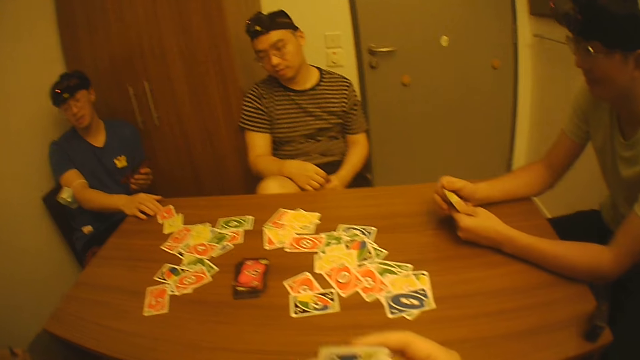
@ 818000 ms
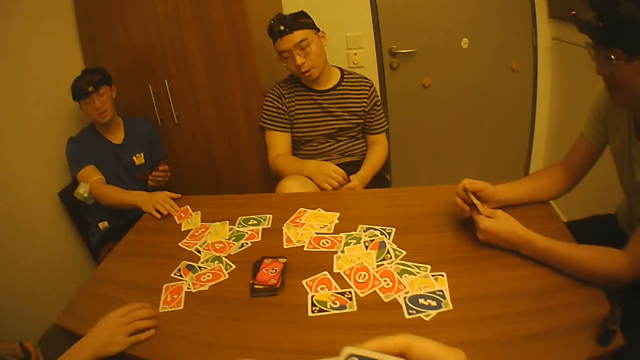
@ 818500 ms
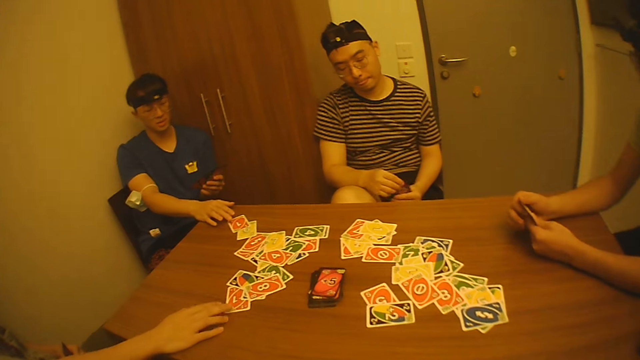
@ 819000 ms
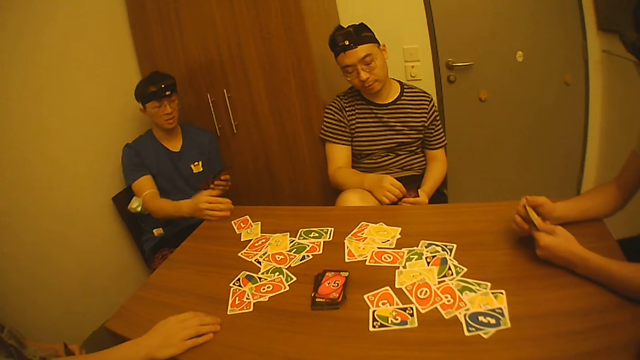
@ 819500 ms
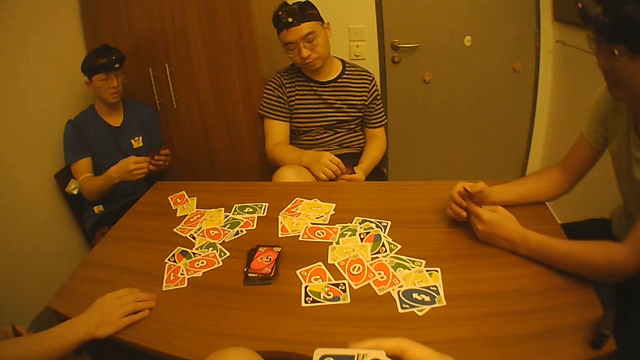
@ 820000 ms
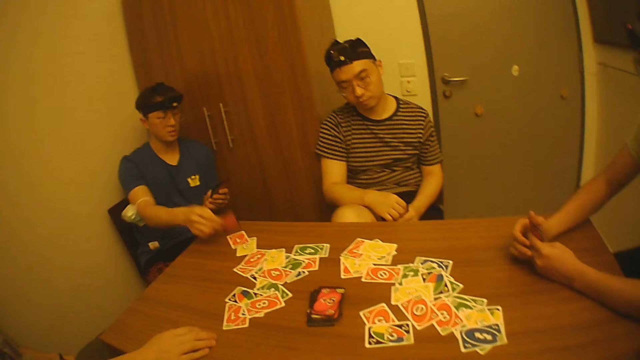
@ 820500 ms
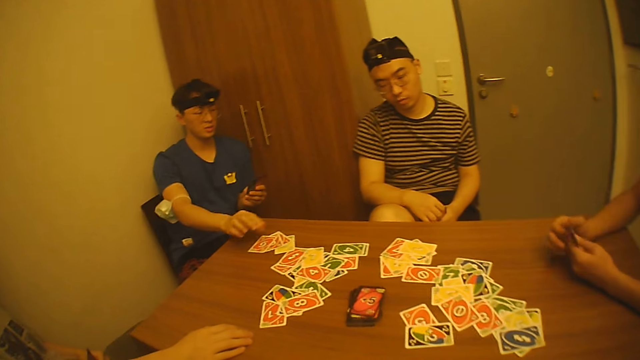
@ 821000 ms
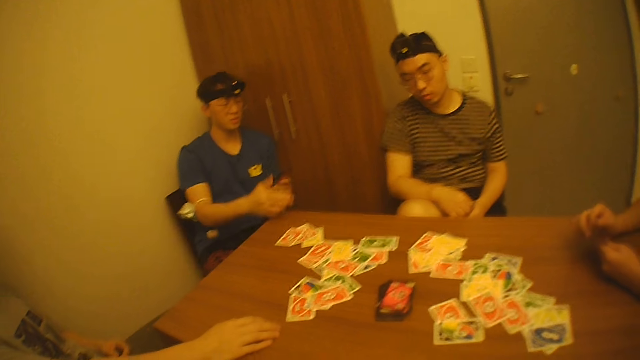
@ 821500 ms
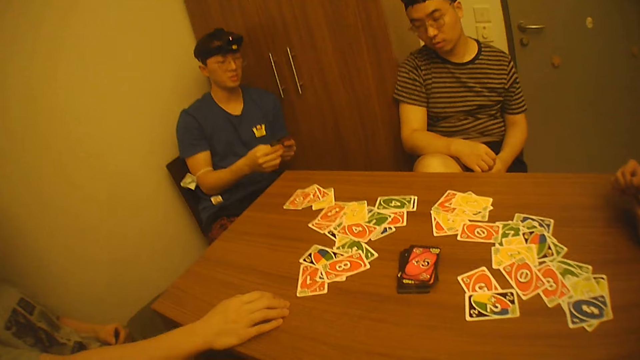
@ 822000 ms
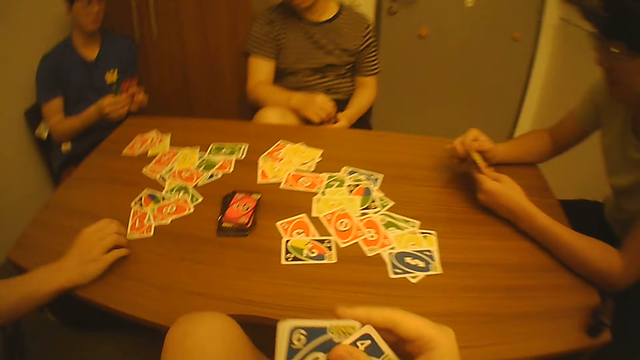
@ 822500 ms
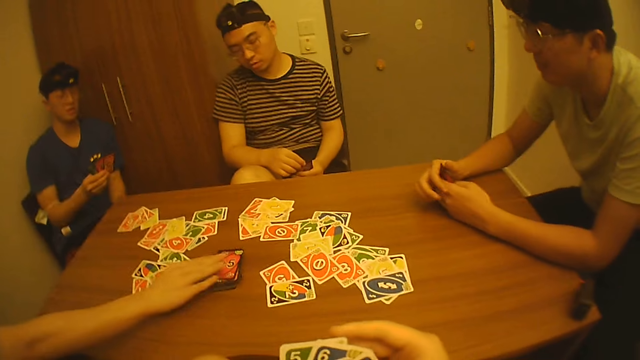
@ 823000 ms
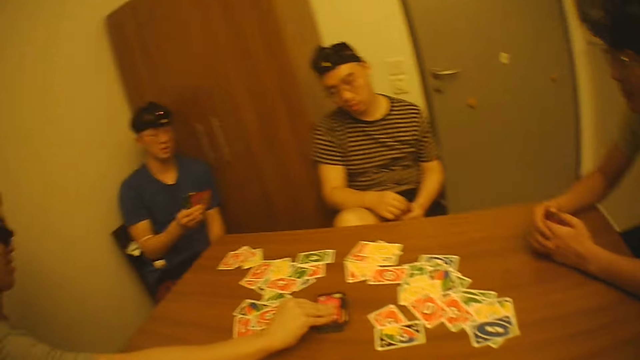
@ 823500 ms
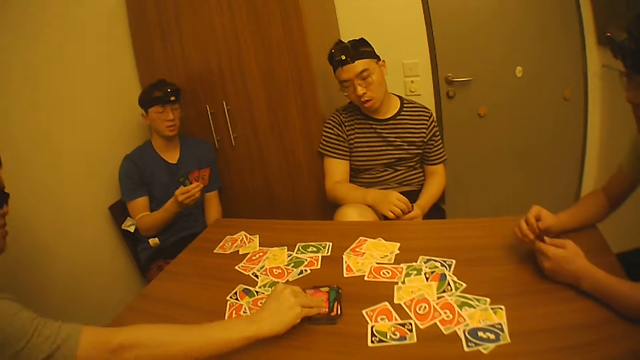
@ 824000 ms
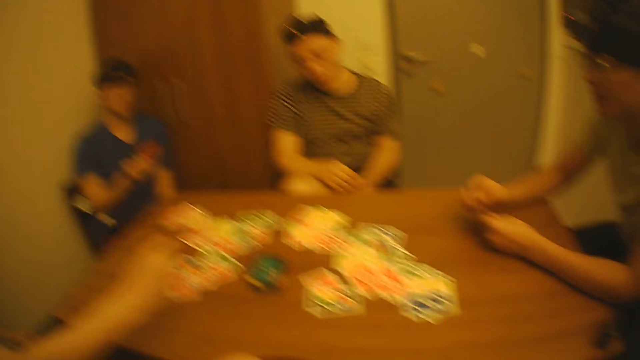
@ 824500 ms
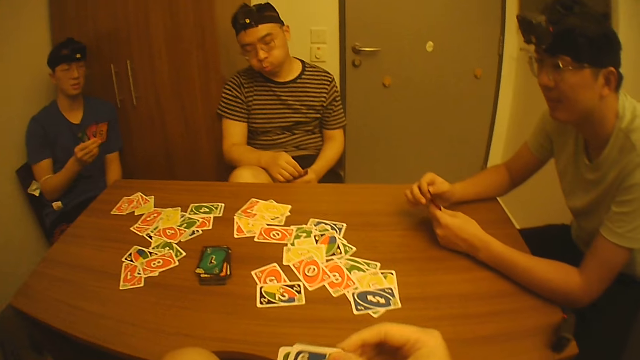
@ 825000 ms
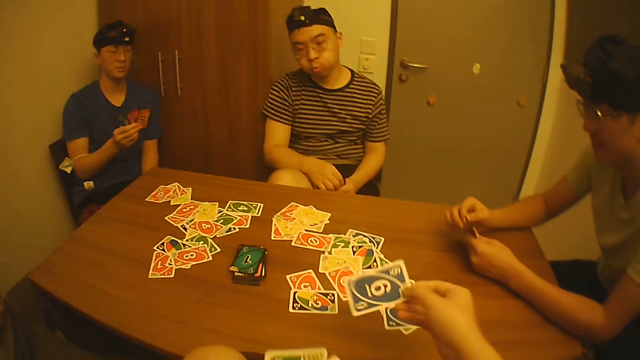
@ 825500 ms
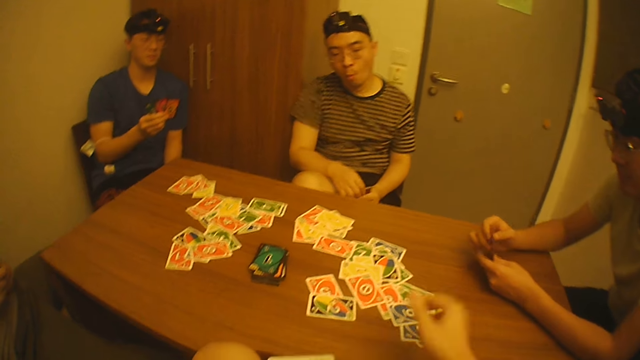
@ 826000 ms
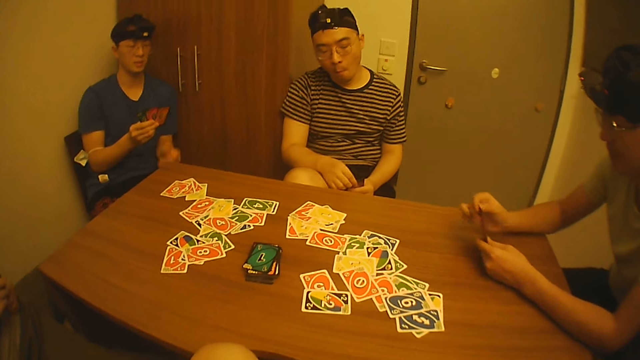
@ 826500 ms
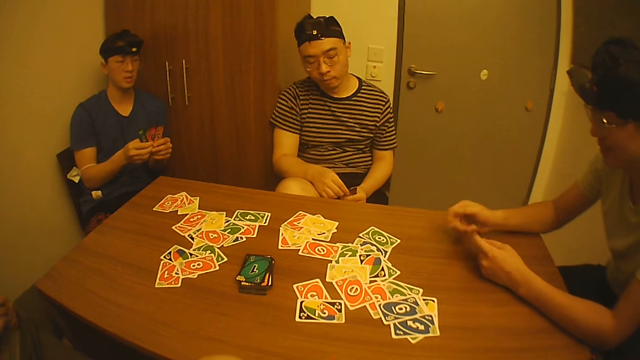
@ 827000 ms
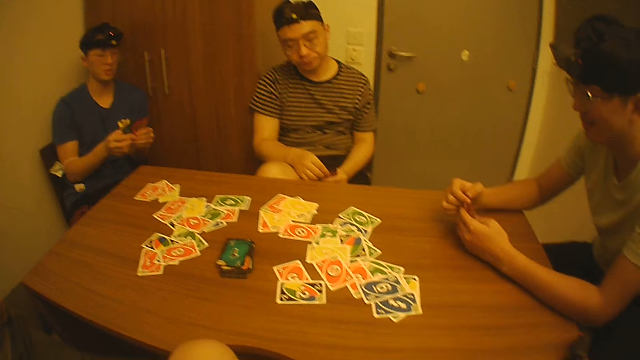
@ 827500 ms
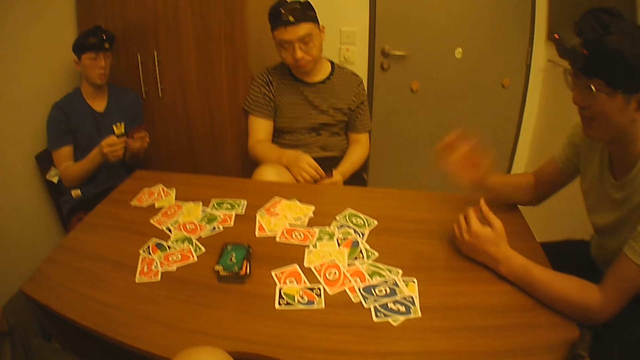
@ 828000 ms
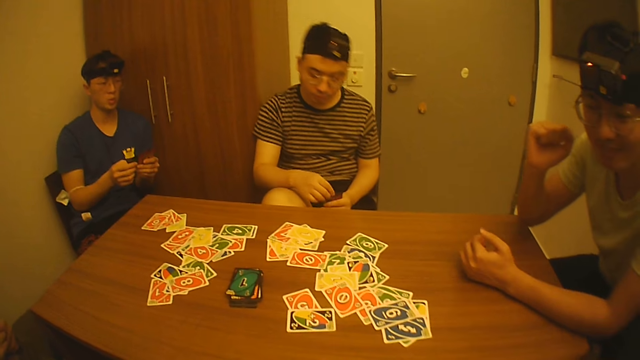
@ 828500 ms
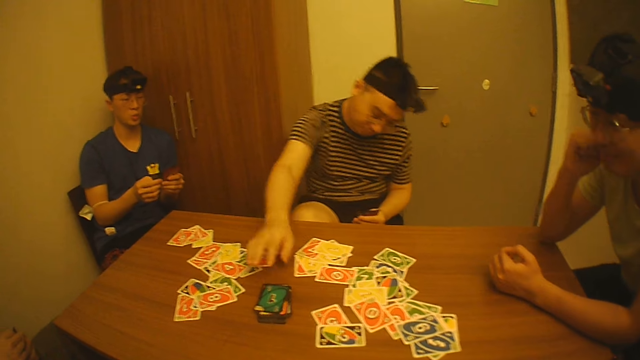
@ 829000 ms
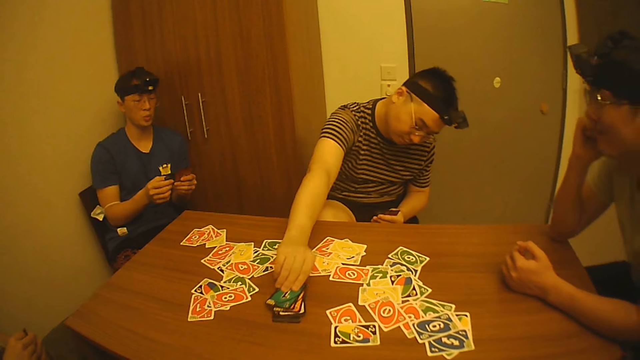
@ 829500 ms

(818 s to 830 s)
The camera wearer touches the cards in his left hand with his right hand. A man holds the cards with his left hand. The man moves the card on the table with his right hand. Another man picks the card from his left hand with his right hand. The other man drops the card on the table with his right hand. The other man passes the cards to his right hand with his left hand. A person selects playing cards. The camera wearer looks at his cards. He selects playing cards. A second person looks at his cards. The camera wearer looks at the second person. A third person picks a card on the table. The camera wearer looks at his cards, places a card on the table, speaks to his friends and plays cards. A fourth person drops the playing card on the table. The fourth person speaks to his friends. The camera wearer looks at the fourth person. The fourth person raises the right hand. A fifth person picks playing cards.

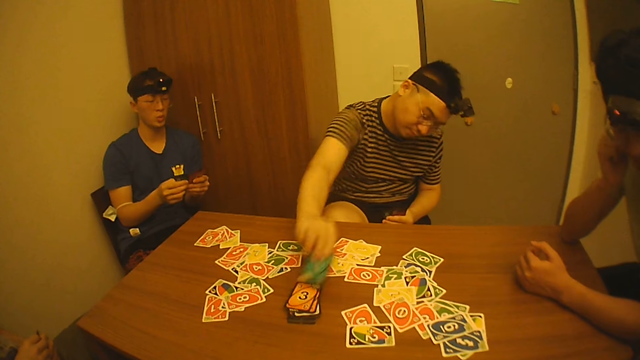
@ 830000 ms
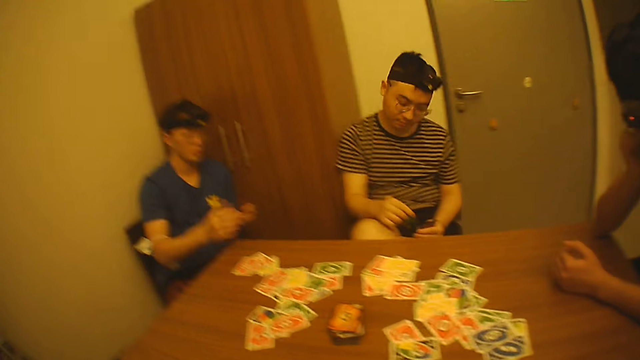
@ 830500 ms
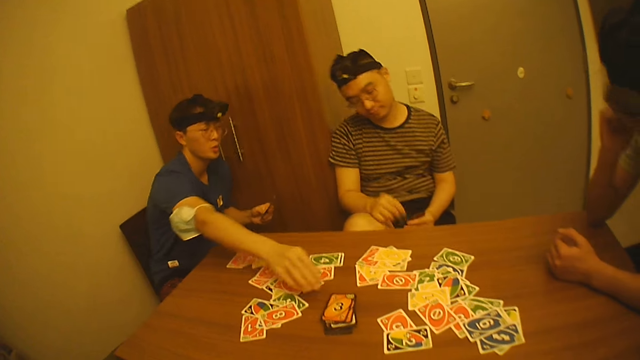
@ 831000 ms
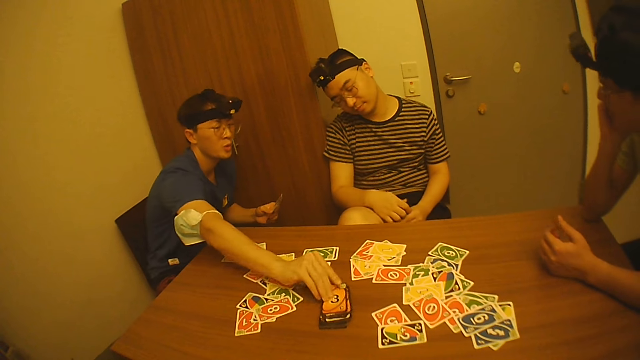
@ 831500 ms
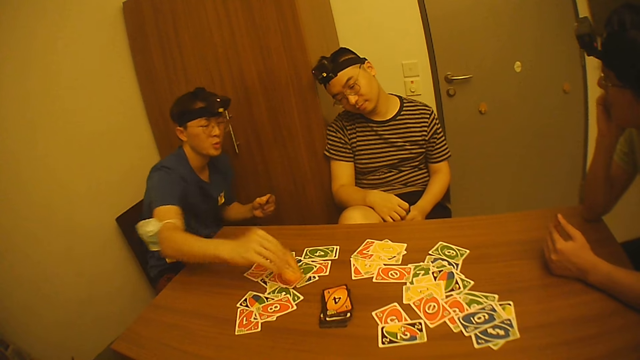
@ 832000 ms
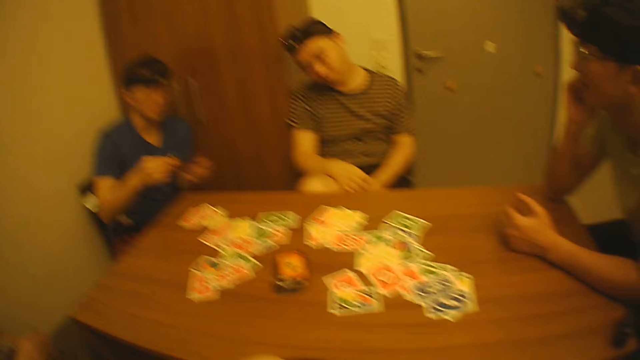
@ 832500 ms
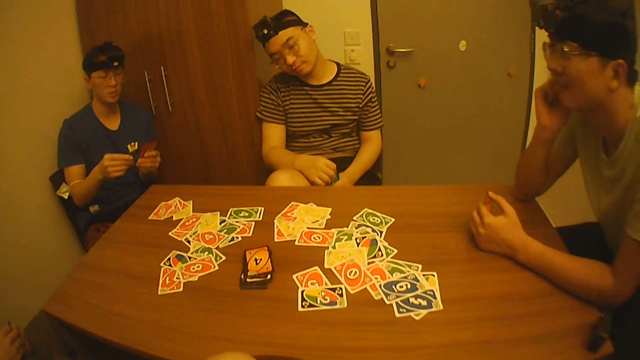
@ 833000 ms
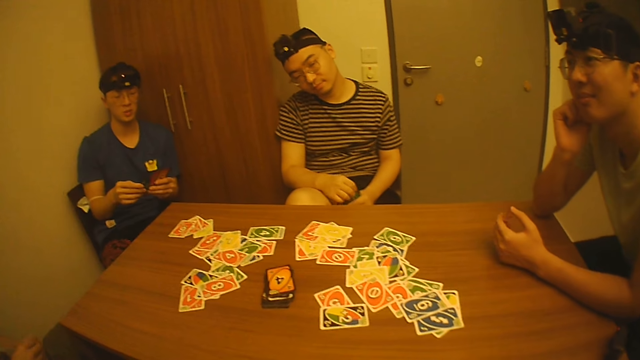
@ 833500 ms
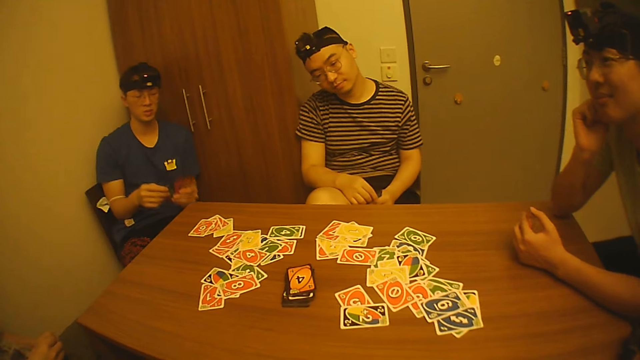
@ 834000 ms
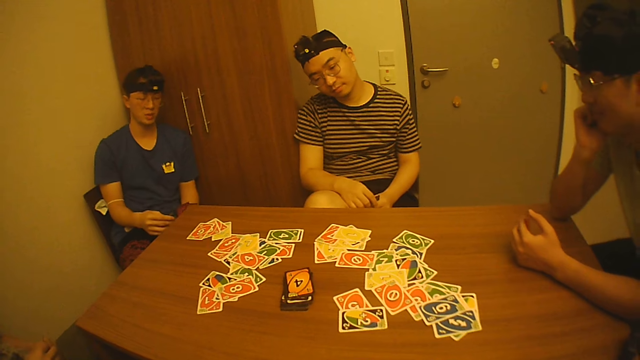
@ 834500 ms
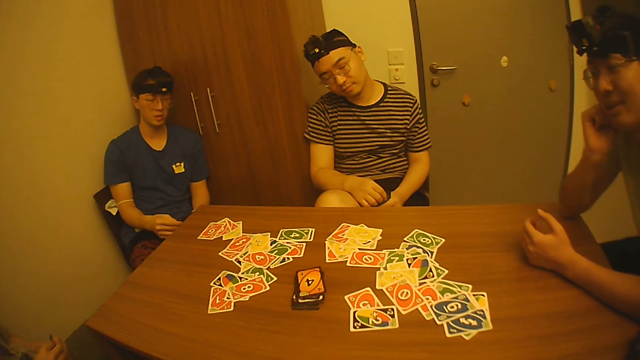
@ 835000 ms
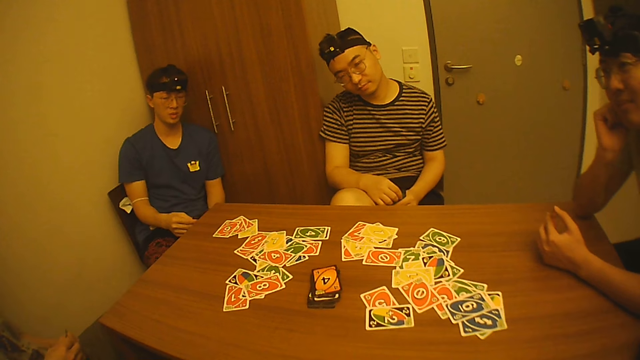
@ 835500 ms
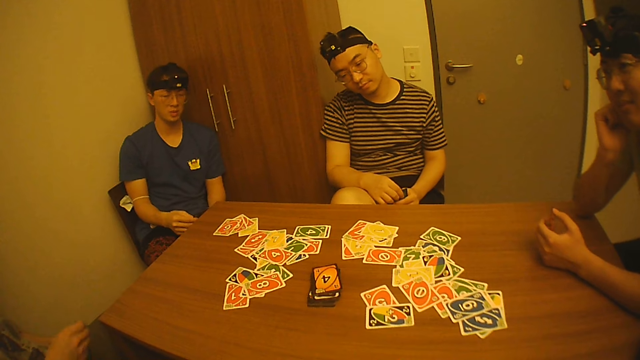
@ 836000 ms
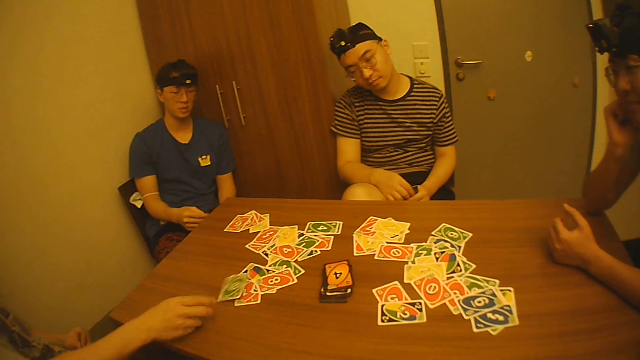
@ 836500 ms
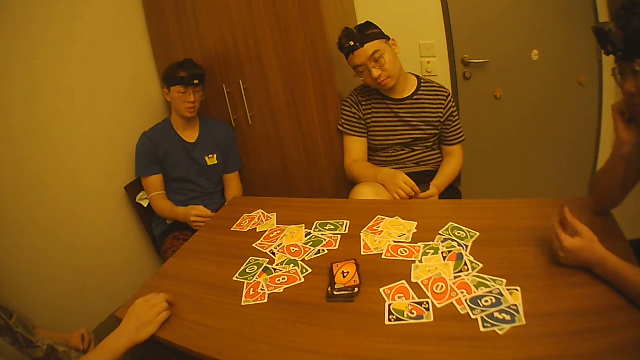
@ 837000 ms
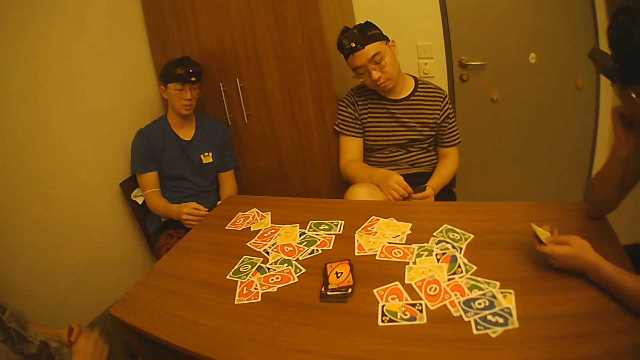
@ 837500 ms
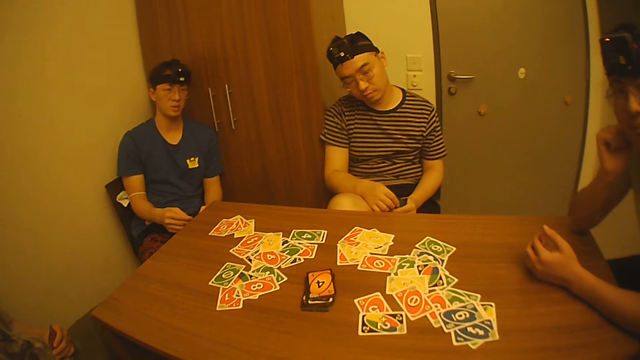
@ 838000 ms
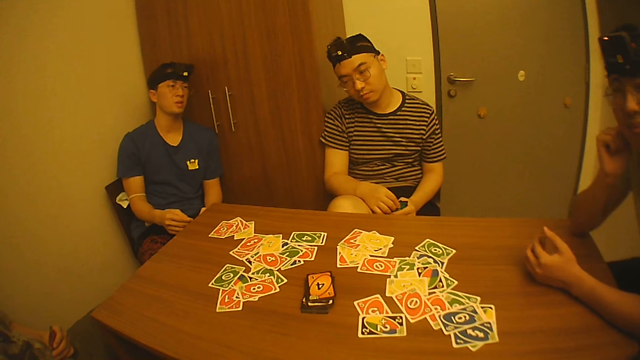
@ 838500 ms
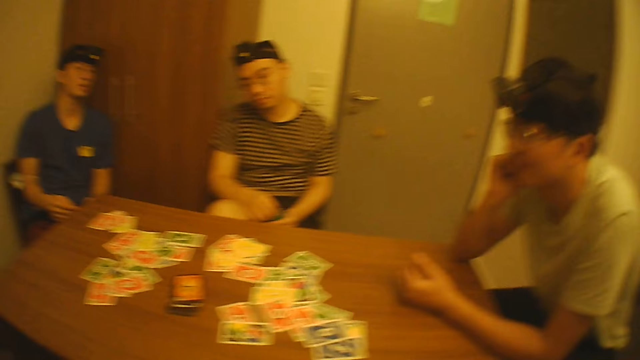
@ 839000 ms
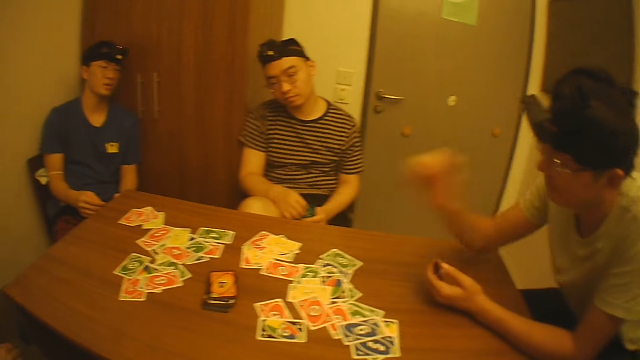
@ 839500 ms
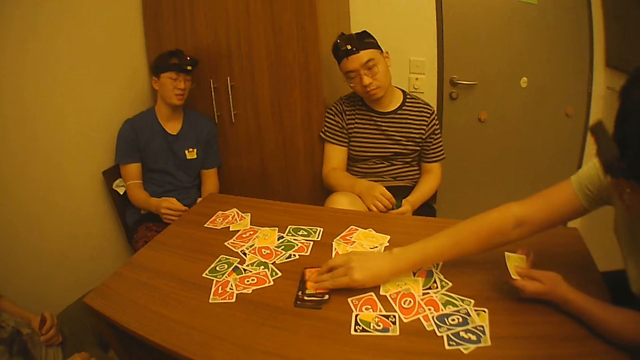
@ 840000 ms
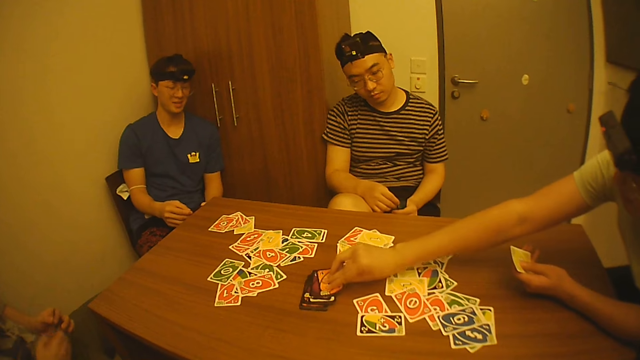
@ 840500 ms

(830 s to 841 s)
A person picks a card on the table. The camera wearer looks at the person. Another person looks round the room. A third person picks a playing card on the table. The second person looks at a fourth person. The camera wearer looks at the second person. The fourth person speaks to the second person. The third person looks at the playing cards. The second person looks at the fourth person. The fourth person speaks to the second person and drops a card on the table. A fifth person plays cards. The second person looks at his playing card. The second person looks at the camera wearer. The camera wearer looks at the second person. The second person looks at the playing cards. The third person looks at the second person. The second person looks round the room. The second person picks a playing card on the table.
